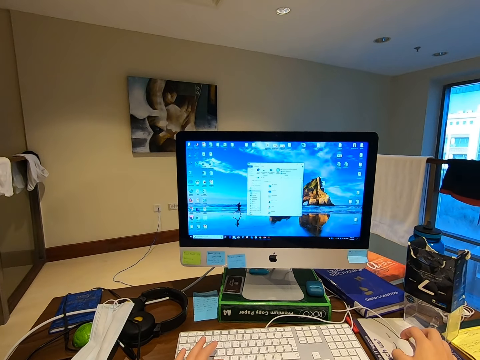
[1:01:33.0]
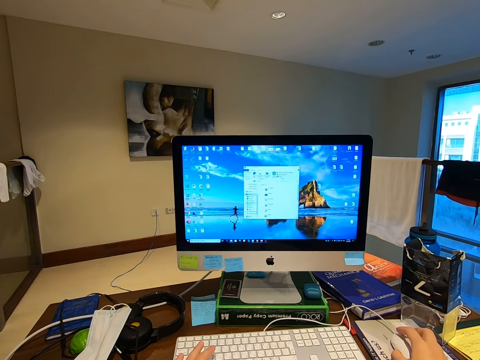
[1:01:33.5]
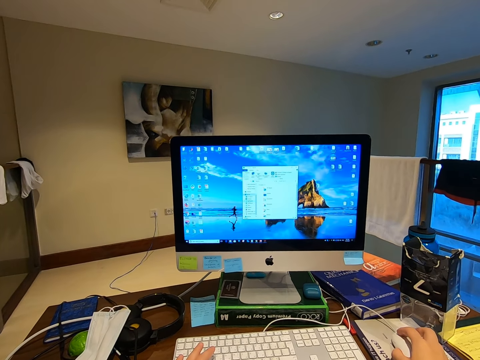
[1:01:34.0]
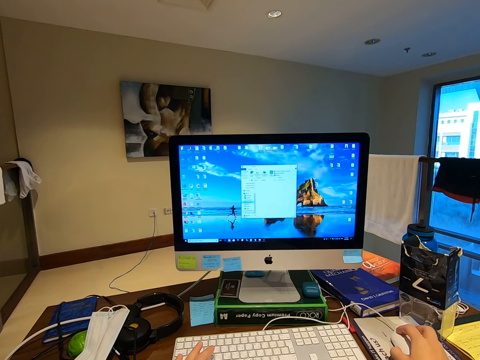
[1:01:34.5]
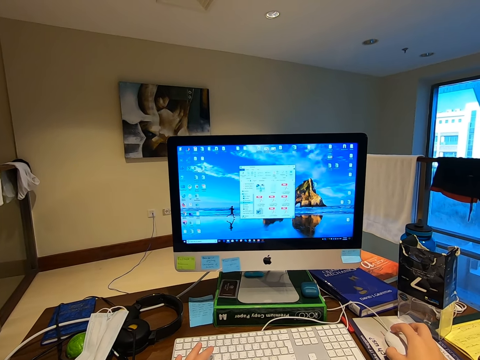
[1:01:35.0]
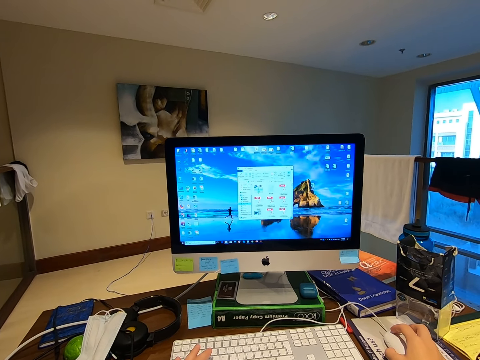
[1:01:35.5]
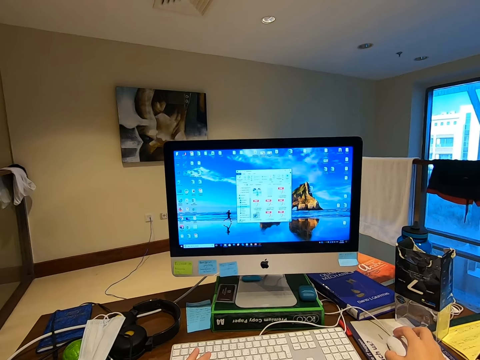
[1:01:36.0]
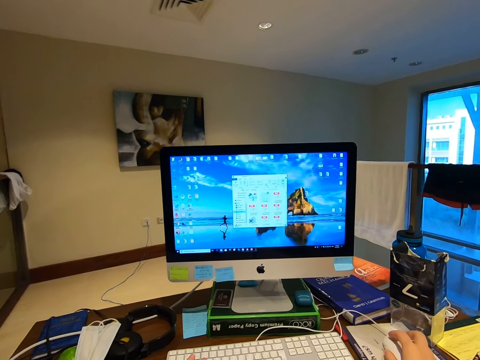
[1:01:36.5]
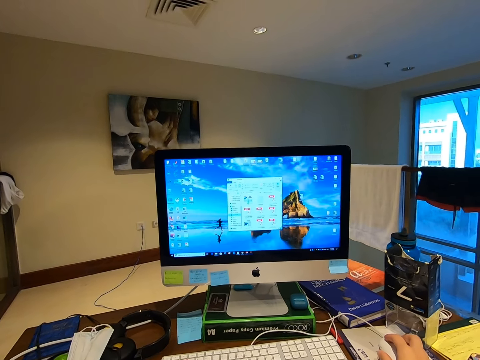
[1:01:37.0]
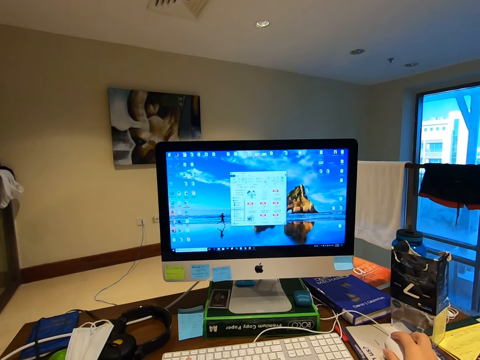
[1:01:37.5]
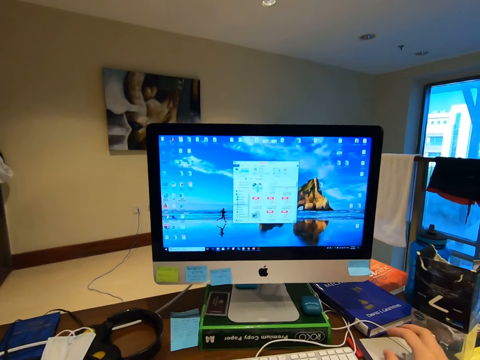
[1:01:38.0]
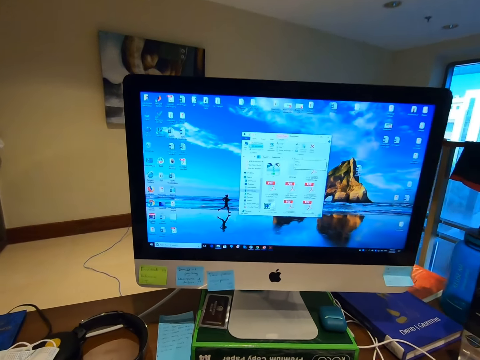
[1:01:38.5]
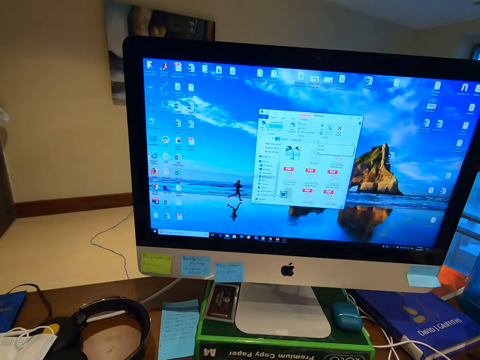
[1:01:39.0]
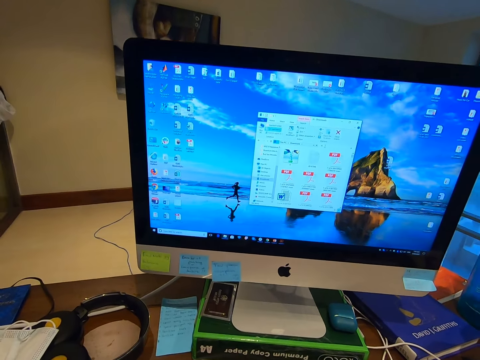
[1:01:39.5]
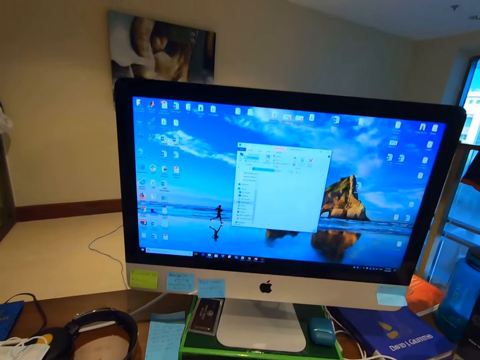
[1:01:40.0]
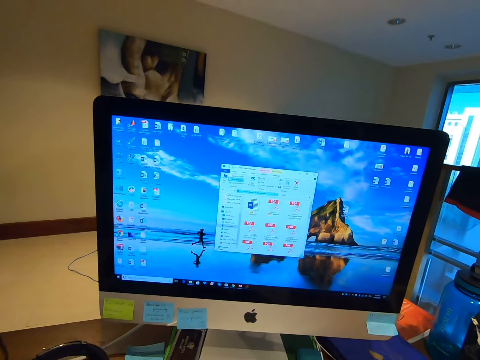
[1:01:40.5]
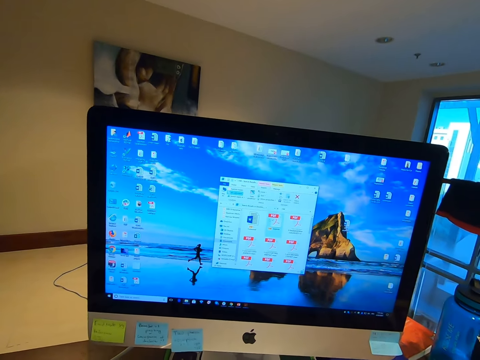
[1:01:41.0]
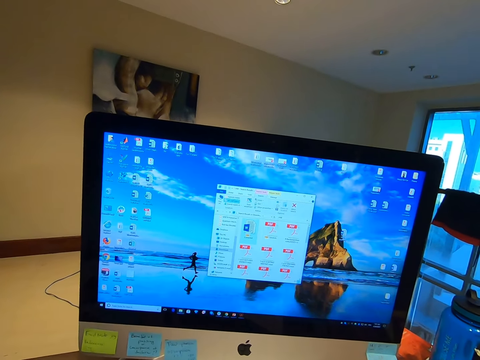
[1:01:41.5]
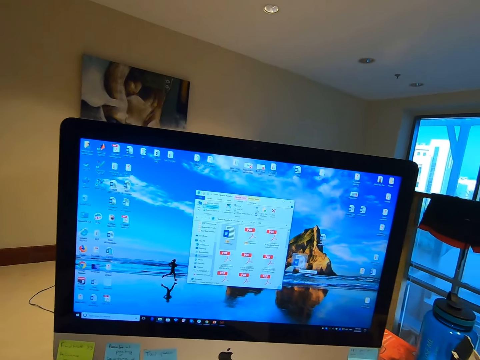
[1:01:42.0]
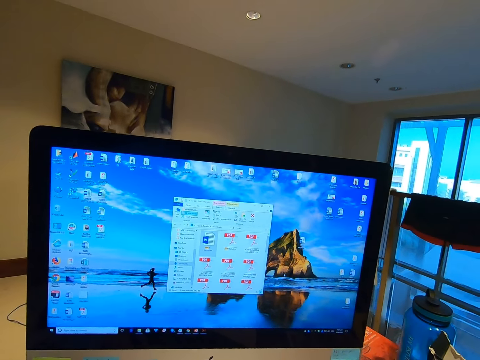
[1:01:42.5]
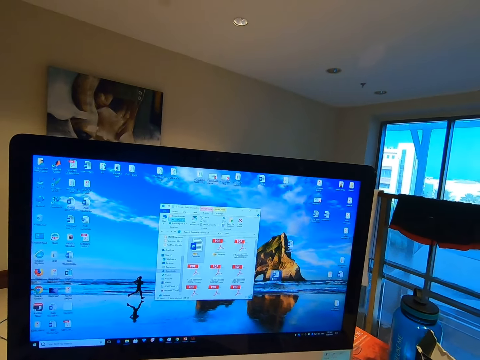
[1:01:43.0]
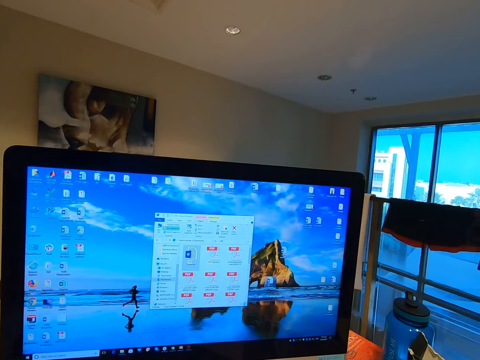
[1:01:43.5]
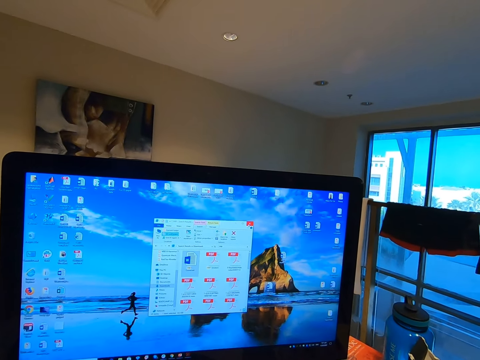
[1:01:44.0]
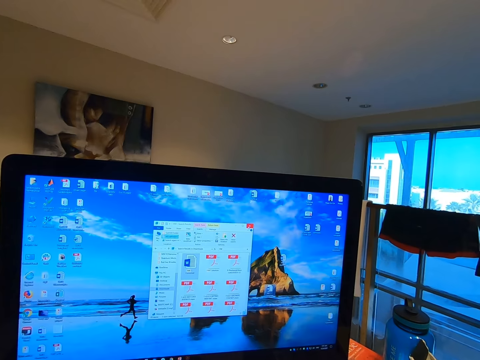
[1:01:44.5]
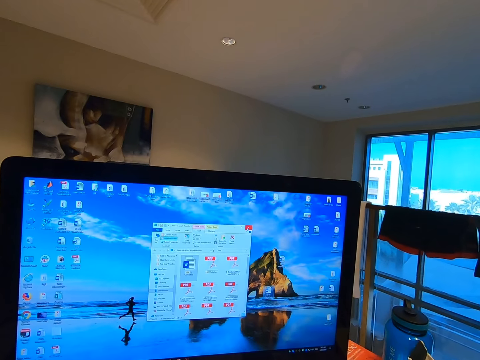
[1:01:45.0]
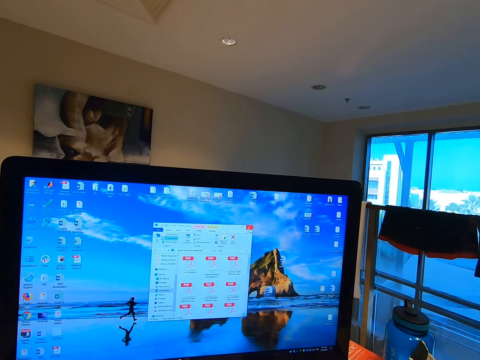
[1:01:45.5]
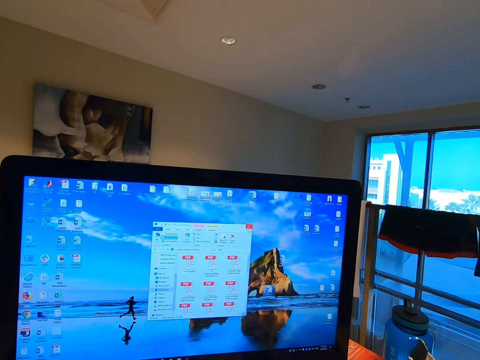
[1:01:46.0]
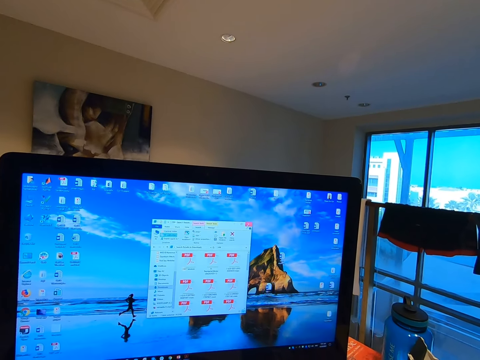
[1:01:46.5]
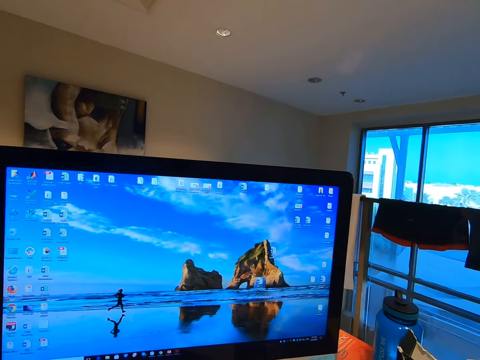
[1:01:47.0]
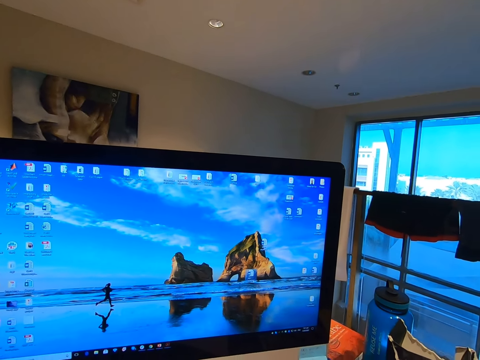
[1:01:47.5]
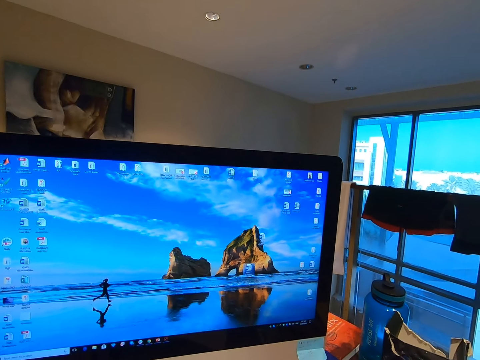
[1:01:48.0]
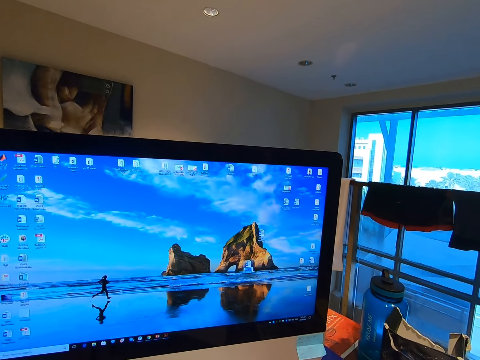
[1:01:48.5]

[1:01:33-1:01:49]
The camera wearer navigates the application with the mouse. They drag a file to the desktop. They close the file explorer.

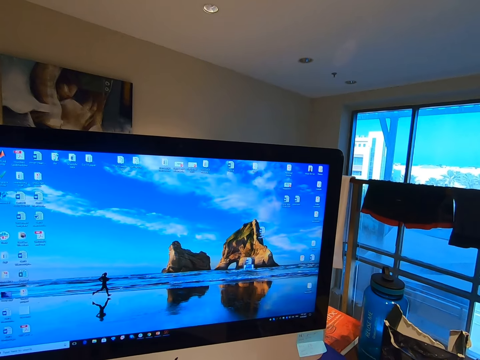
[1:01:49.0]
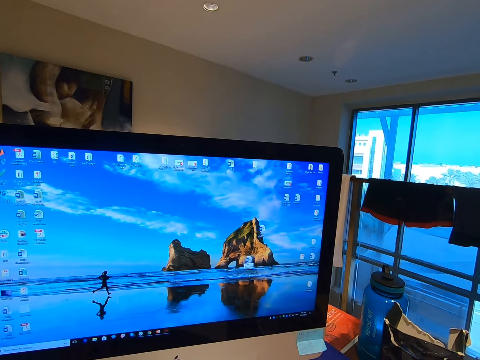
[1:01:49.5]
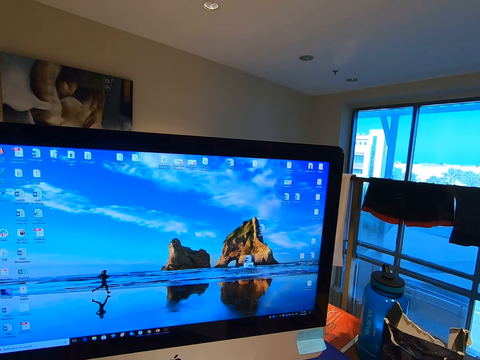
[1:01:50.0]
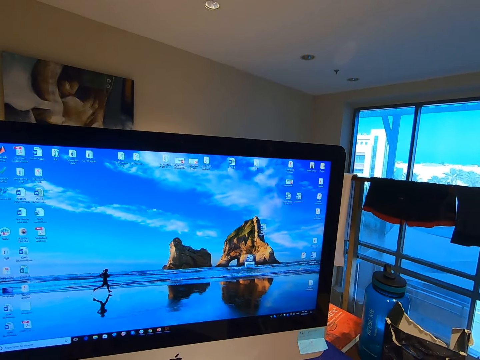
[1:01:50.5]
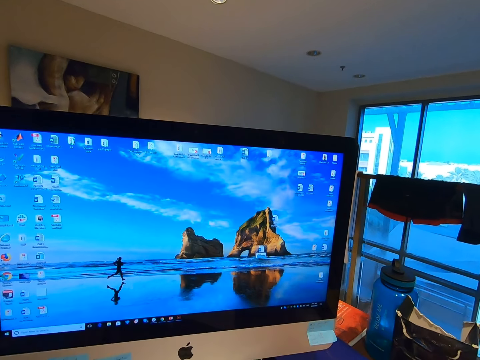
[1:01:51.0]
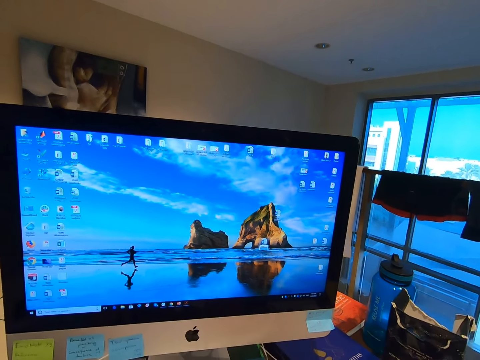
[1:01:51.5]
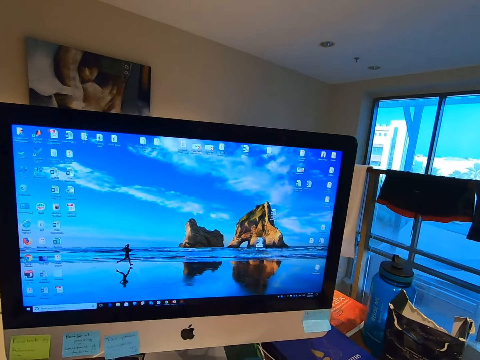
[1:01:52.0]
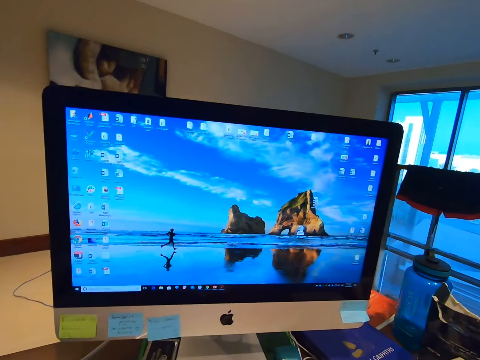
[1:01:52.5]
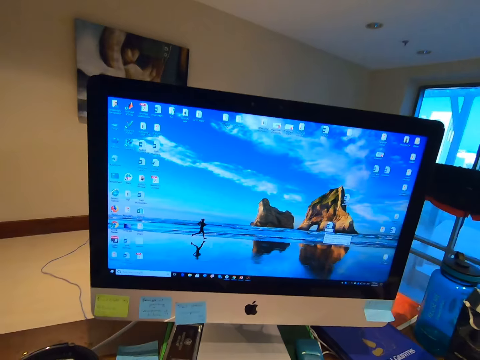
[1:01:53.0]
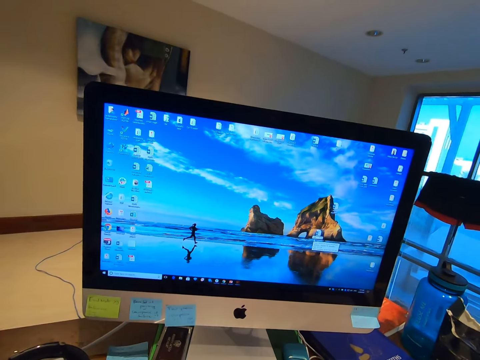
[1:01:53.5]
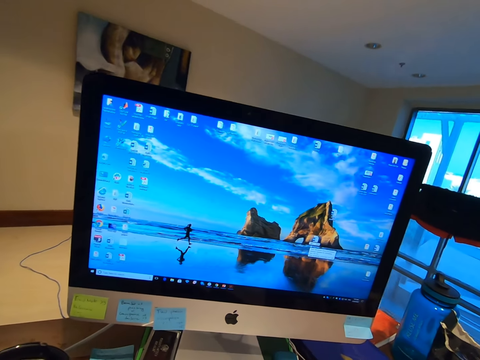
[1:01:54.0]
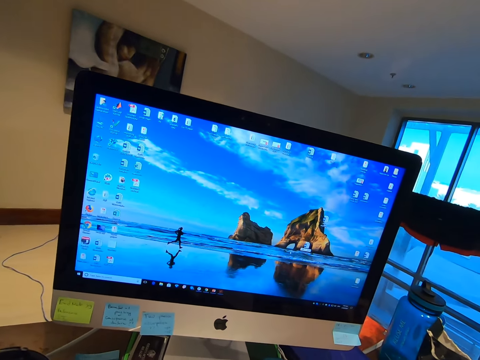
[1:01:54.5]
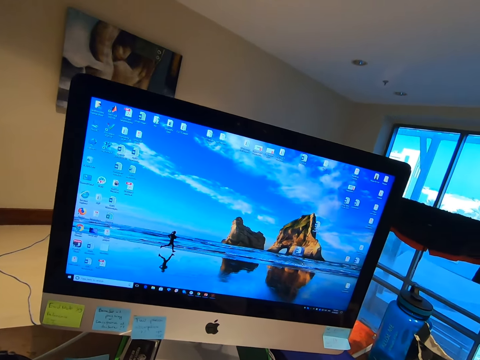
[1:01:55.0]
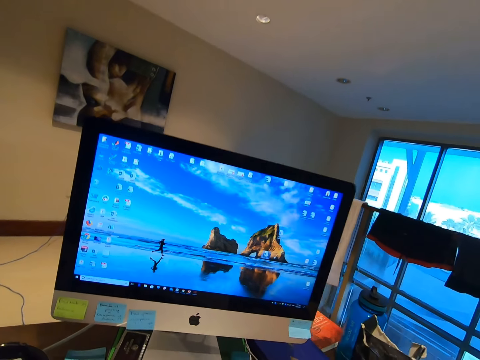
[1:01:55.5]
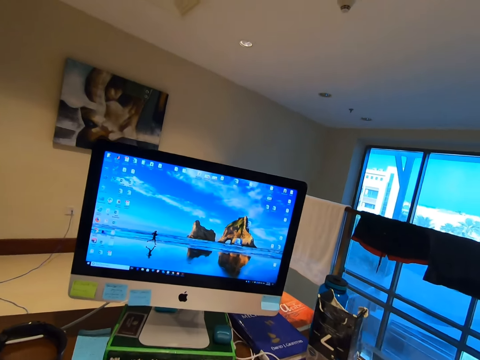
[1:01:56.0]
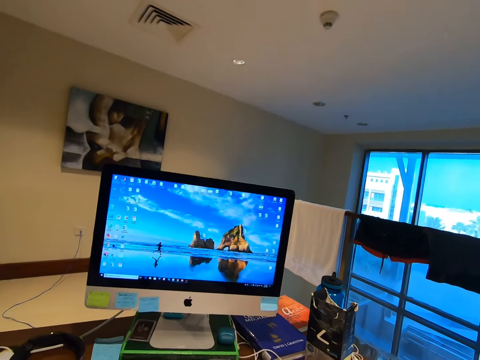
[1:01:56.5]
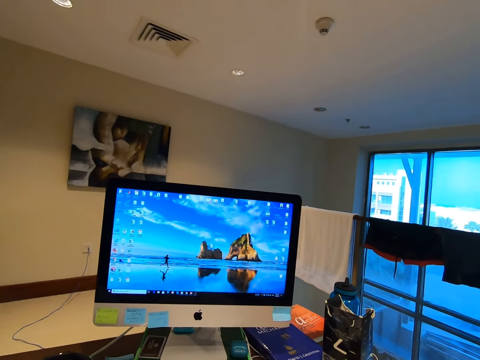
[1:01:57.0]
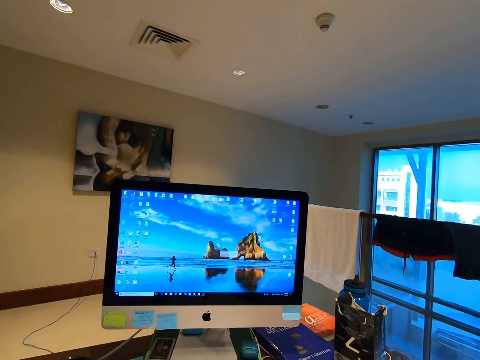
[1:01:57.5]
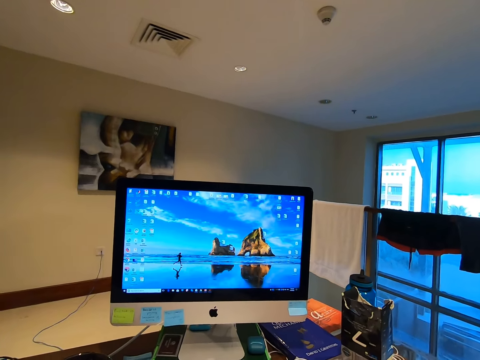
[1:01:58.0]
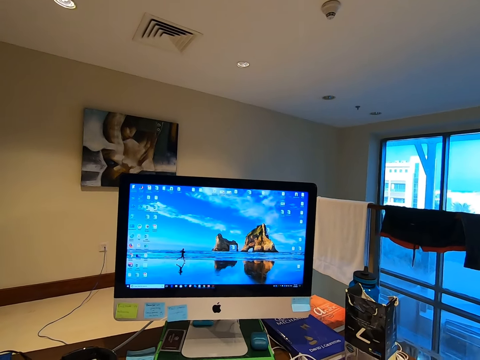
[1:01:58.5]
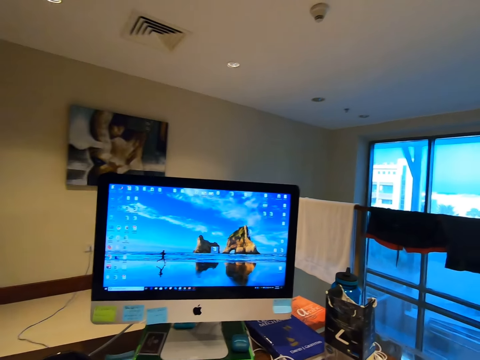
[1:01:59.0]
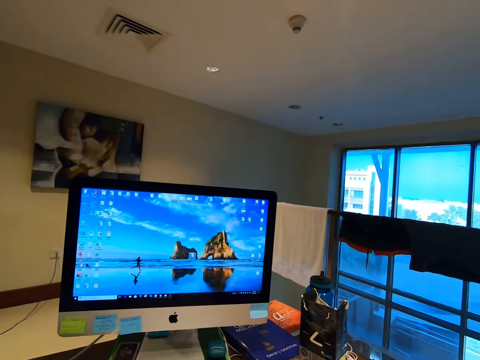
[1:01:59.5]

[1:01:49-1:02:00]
The camera wearer moves a file around the desktop.
